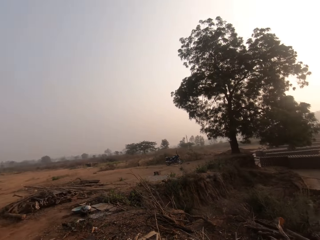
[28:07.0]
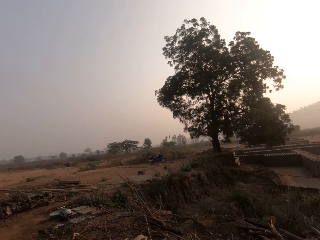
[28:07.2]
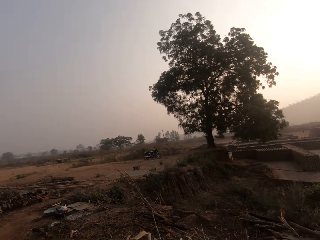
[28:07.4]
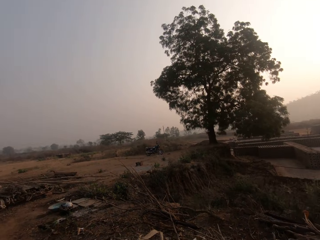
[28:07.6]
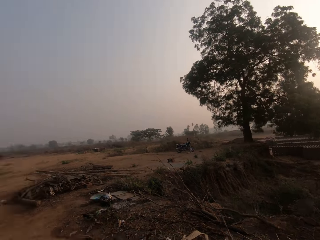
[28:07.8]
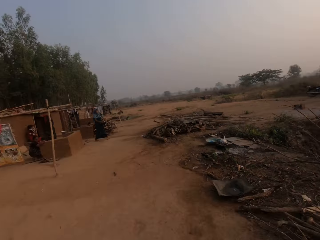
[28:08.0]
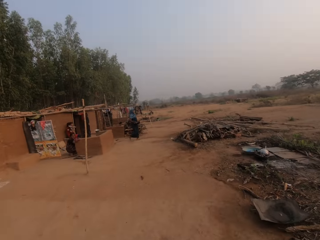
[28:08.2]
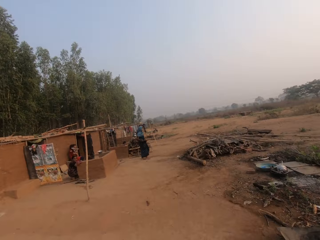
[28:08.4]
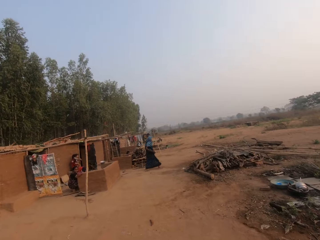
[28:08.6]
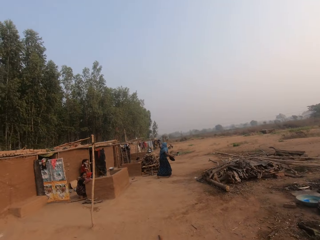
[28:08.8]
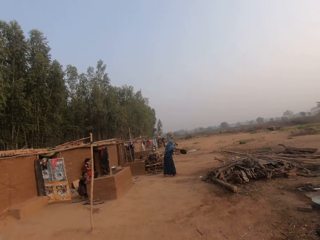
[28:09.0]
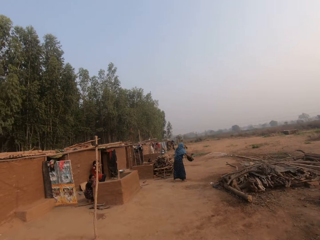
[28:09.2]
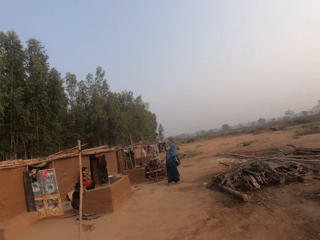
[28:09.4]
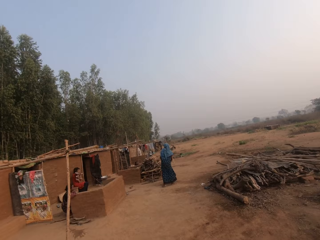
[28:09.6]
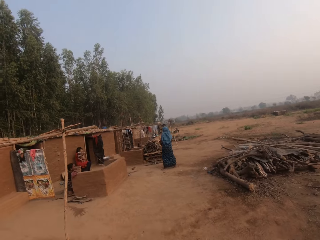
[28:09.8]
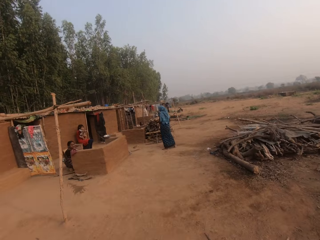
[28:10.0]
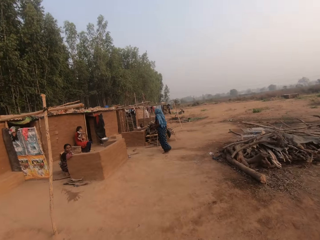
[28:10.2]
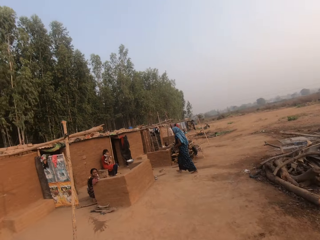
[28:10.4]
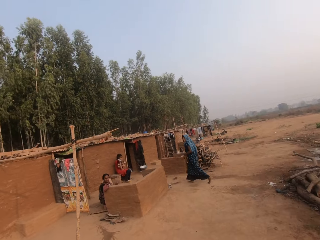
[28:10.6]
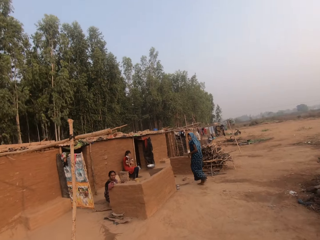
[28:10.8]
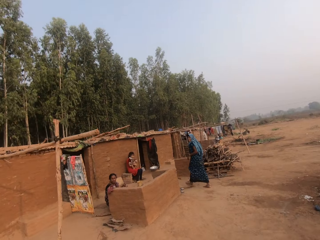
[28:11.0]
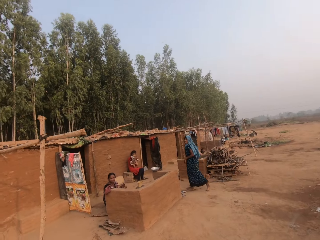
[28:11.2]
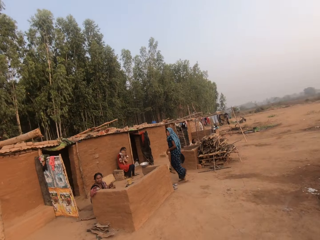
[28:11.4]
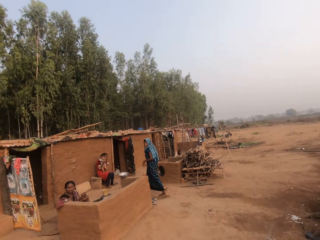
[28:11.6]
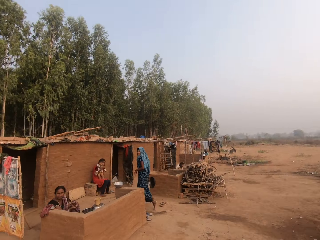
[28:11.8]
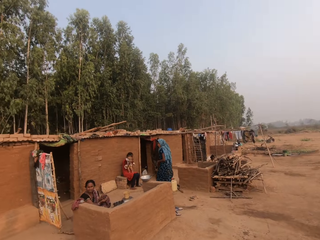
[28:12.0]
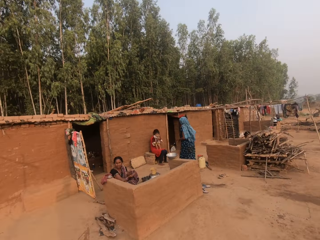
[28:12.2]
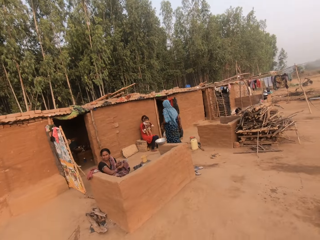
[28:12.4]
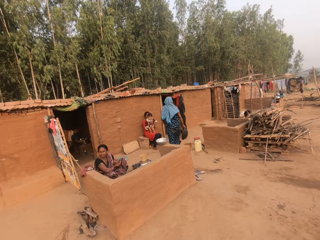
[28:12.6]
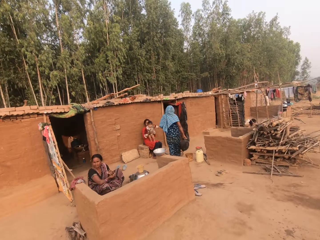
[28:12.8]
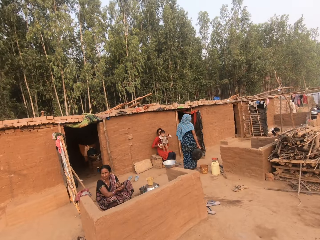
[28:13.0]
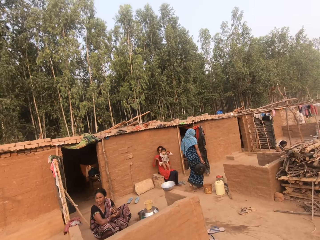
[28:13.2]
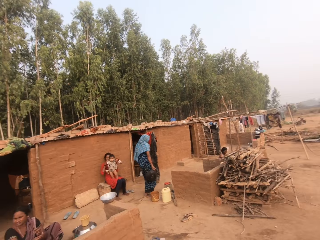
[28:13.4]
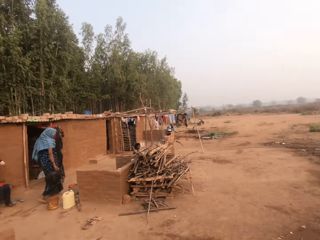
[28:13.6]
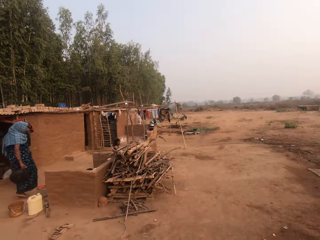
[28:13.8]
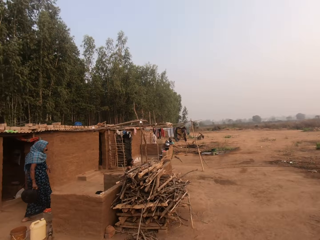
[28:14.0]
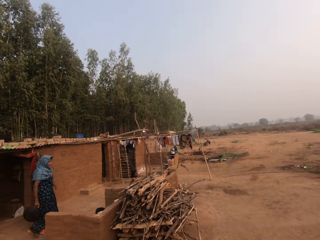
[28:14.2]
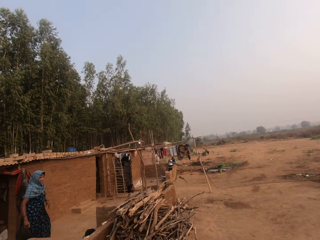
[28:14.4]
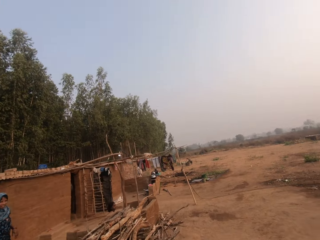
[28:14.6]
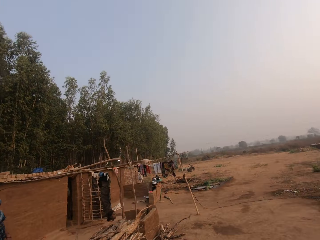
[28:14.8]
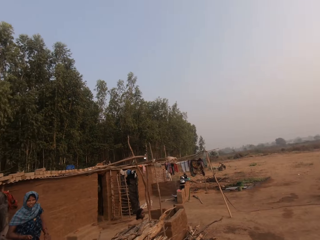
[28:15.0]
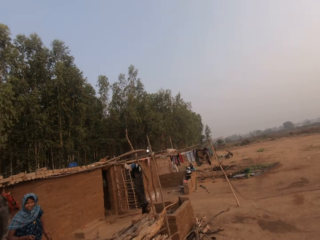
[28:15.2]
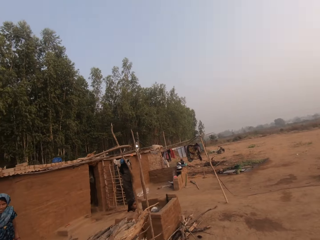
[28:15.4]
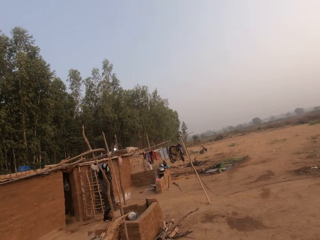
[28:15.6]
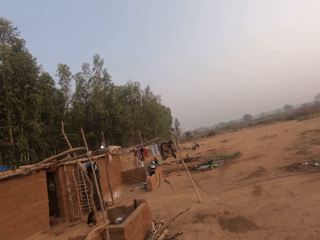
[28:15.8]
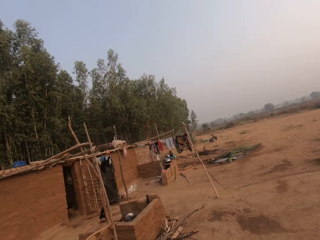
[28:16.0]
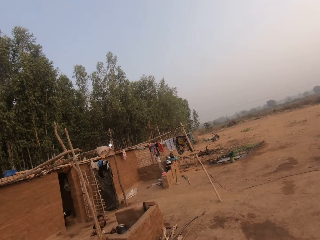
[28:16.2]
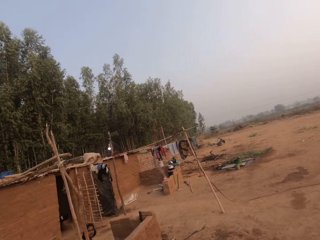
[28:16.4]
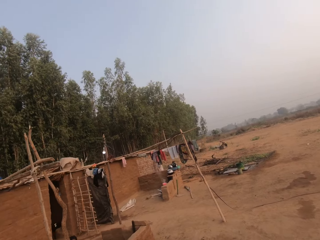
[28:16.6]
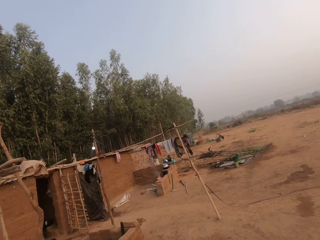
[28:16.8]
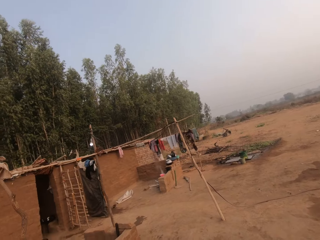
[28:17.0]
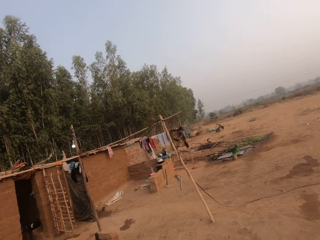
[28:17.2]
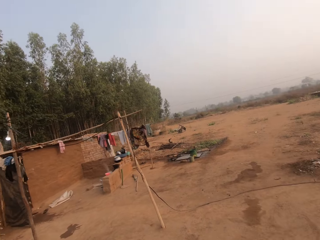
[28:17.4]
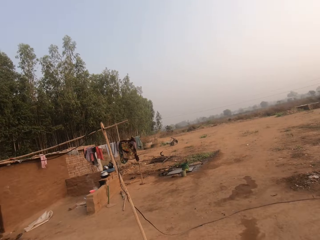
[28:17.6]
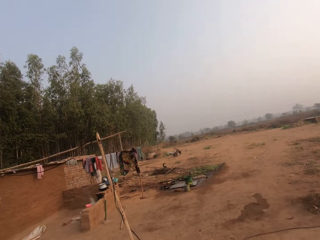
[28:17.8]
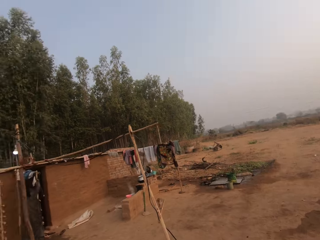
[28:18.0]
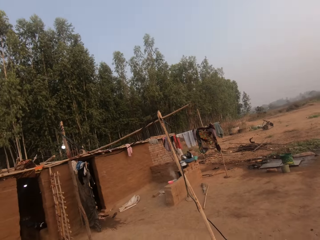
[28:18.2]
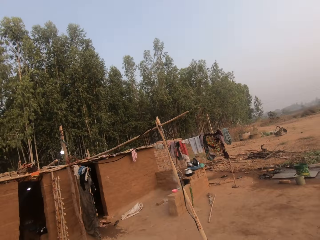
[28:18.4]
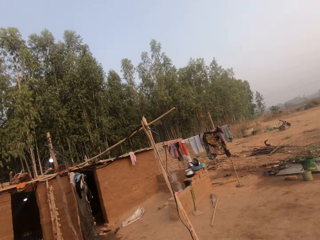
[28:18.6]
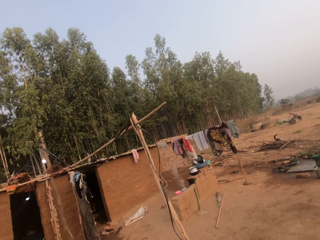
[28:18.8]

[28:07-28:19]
A woman walks around. The woman pours the water in a pot in her hands on the floor. The woman walks around.

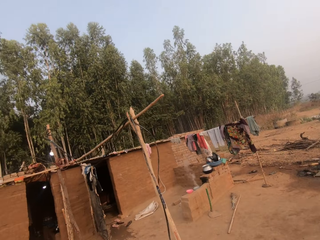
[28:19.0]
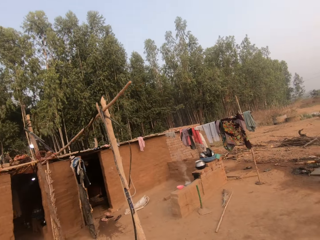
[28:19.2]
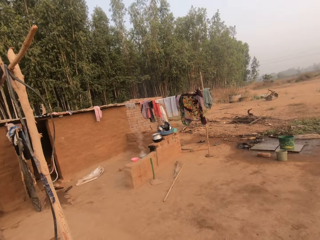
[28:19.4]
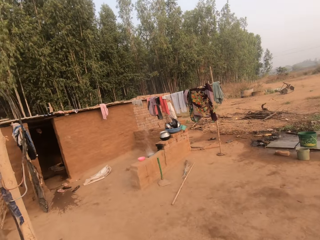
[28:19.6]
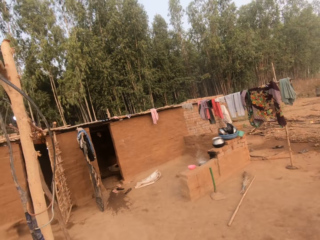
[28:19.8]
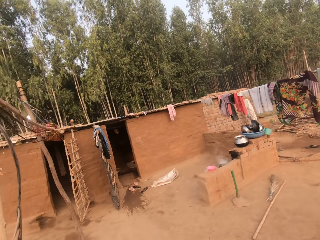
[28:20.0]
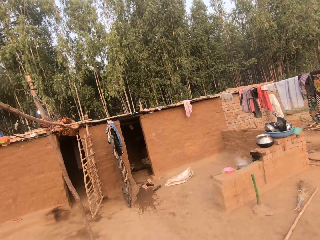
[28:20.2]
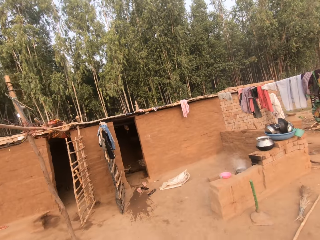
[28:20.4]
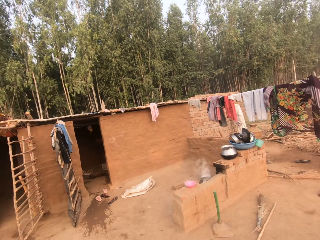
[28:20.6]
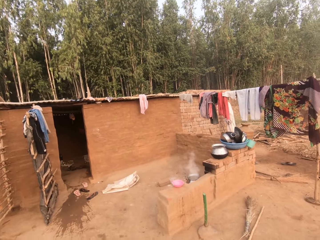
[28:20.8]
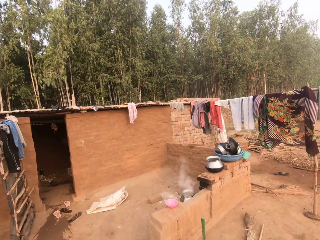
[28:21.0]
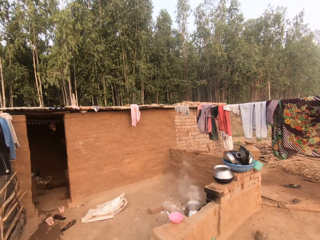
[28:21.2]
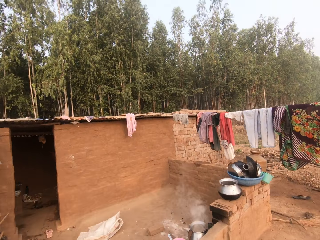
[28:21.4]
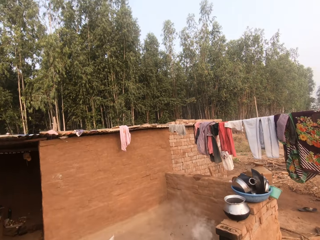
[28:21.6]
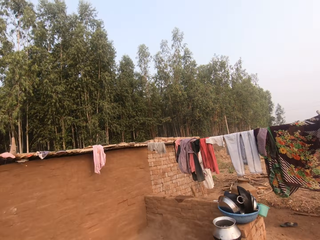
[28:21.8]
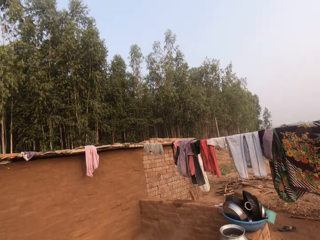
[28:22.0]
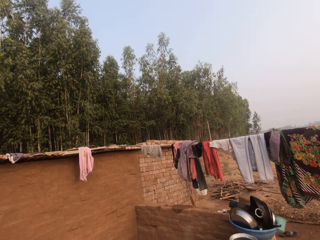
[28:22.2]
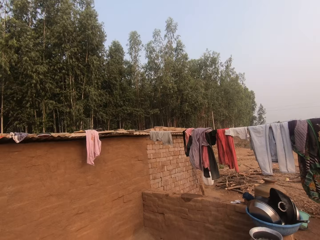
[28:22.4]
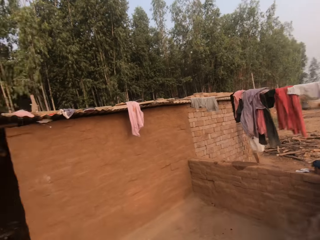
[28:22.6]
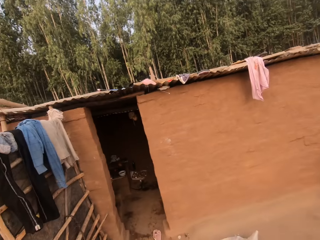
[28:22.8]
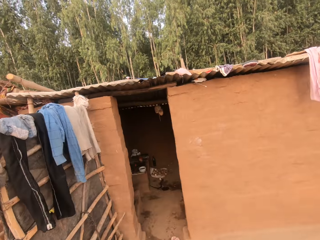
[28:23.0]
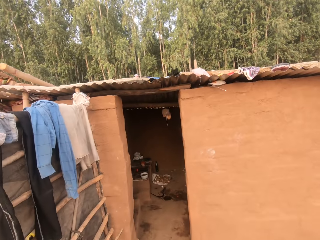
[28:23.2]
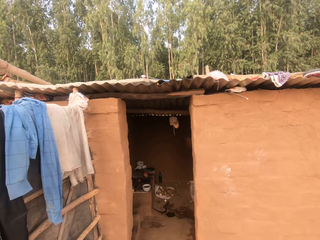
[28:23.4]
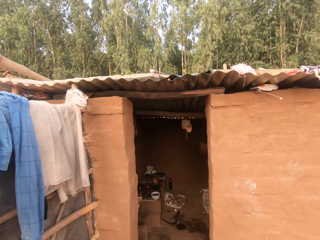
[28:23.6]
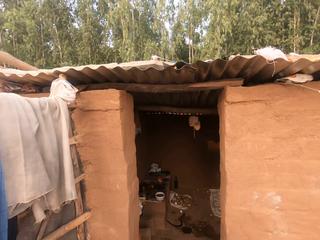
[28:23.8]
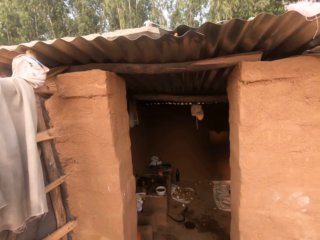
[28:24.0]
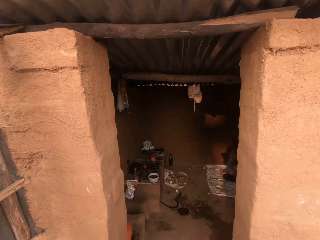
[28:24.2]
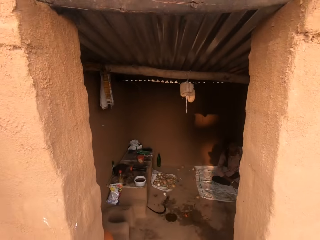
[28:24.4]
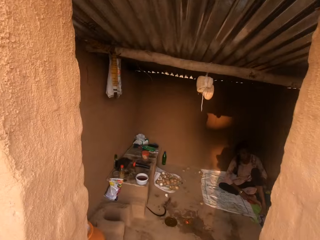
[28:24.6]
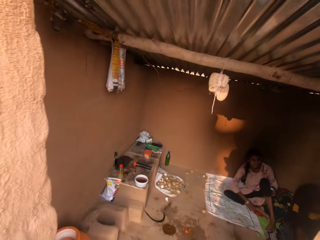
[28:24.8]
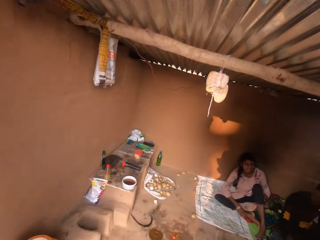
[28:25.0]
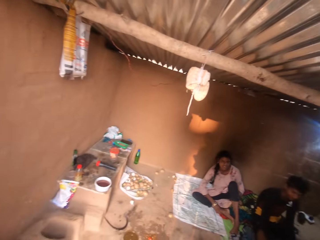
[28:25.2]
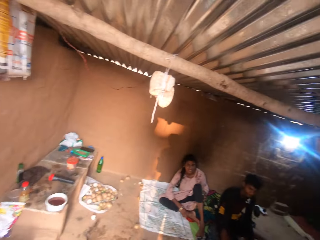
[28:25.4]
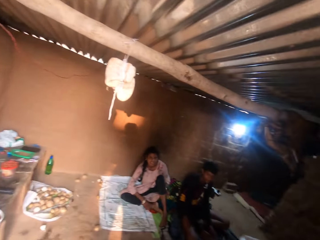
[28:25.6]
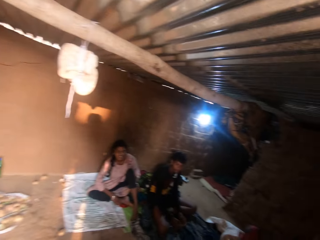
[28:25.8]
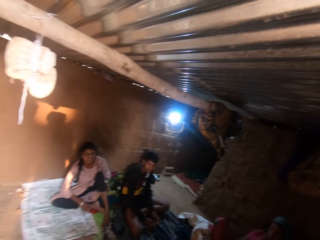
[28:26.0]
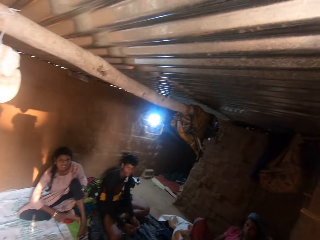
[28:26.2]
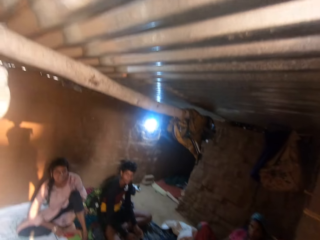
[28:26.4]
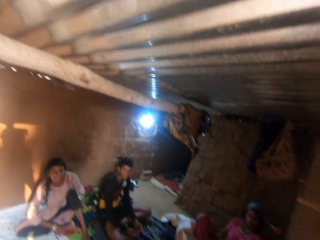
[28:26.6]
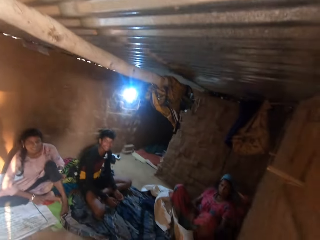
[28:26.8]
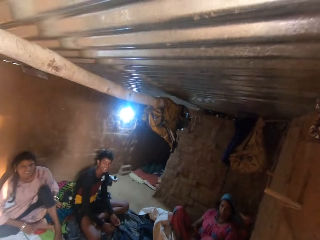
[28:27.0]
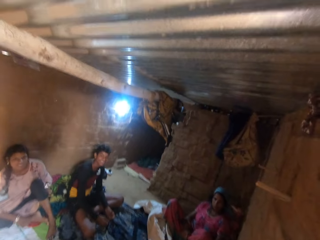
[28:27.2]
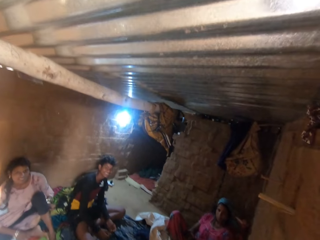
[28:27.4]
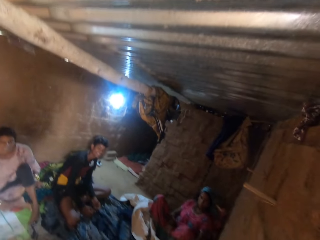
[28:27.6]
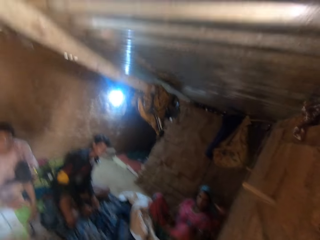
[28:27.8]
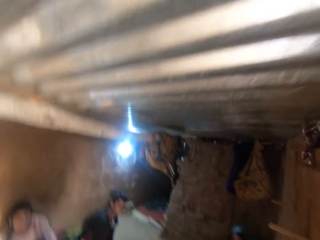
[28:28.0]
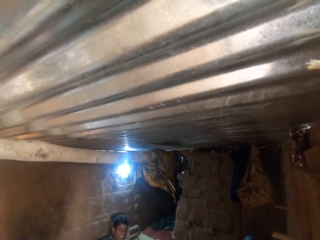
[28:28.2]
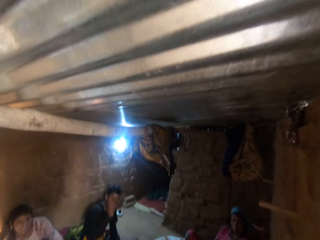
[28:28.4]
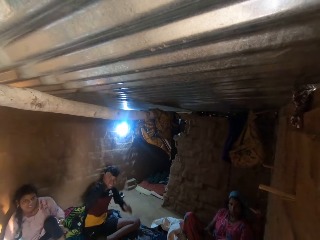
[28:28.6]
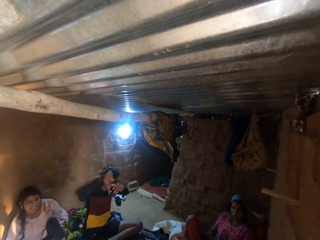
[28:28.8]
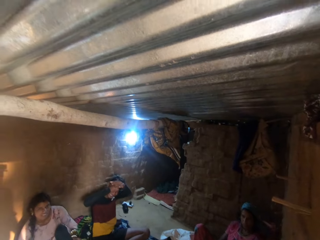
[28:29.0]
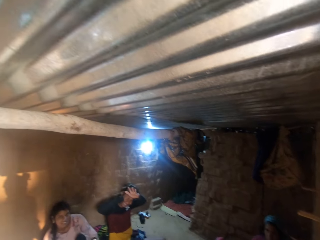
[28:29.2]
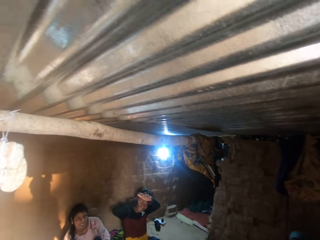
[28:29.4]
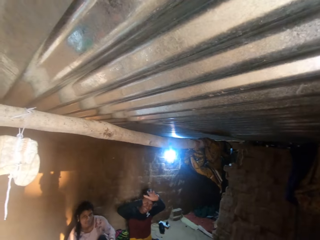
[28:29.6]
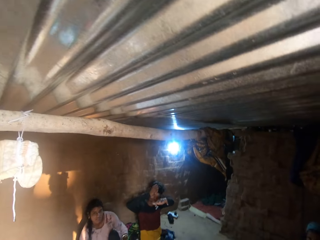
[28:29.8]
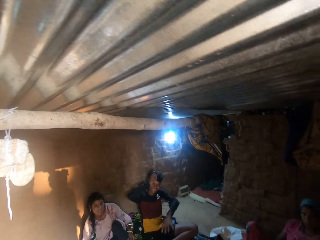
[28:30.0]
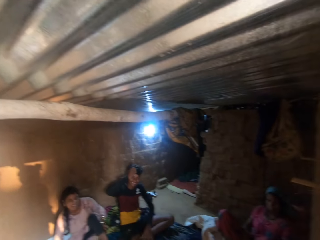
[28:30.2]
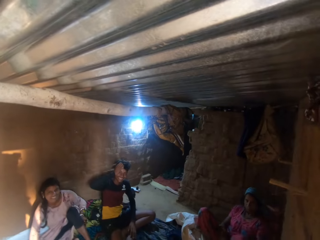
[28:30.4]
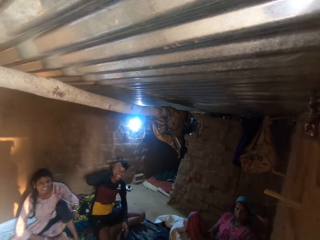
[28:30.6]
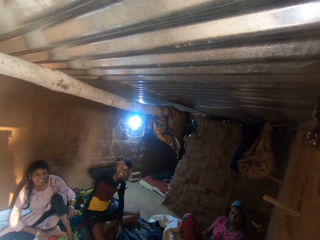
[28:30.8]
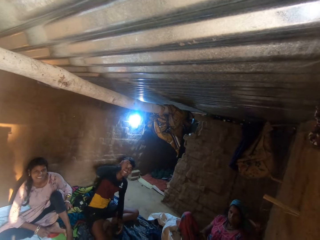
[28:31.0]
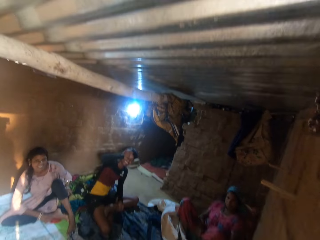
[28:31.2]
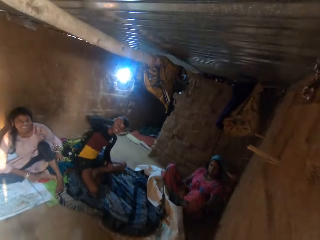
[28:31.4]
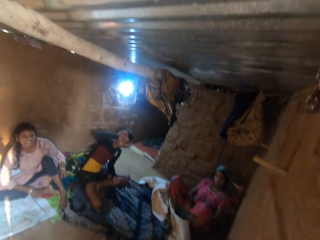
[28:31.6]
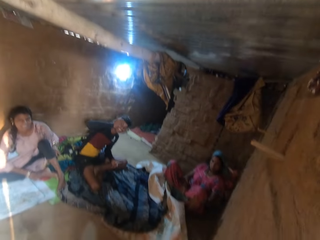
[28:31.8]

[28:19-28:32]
The camera wearer gets inside a house. They interact with a woman, another woman and a man. The first woman scratches her left leg with her left hand. The man scratches his head with his right hand. Another man gestures at the camera wearer.
